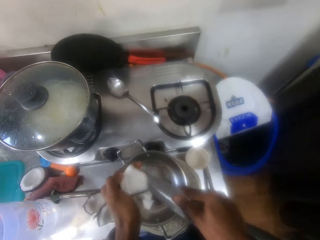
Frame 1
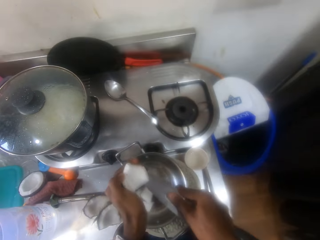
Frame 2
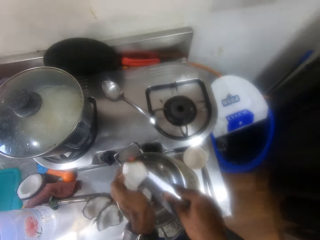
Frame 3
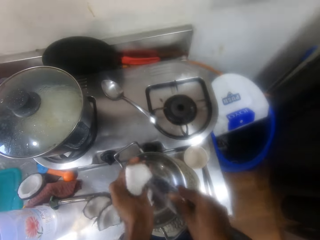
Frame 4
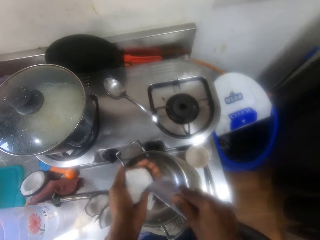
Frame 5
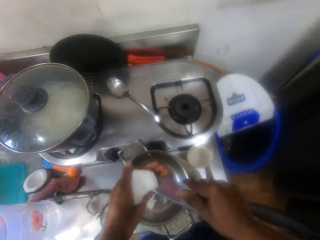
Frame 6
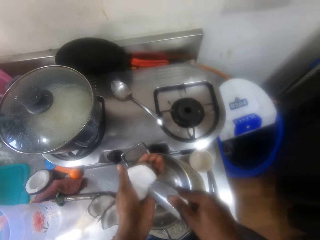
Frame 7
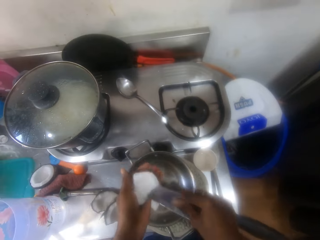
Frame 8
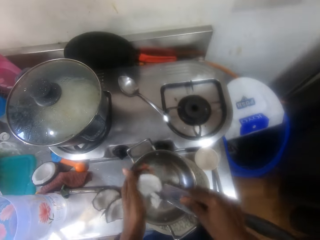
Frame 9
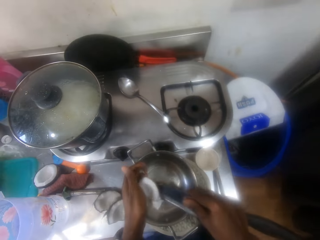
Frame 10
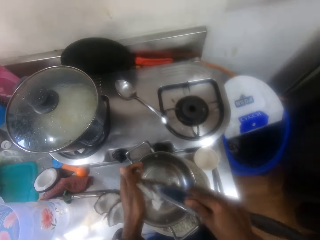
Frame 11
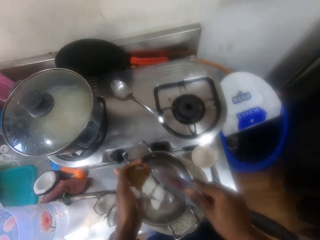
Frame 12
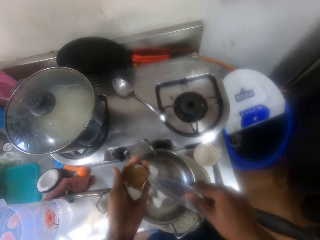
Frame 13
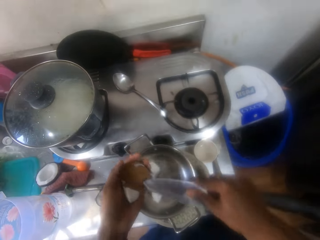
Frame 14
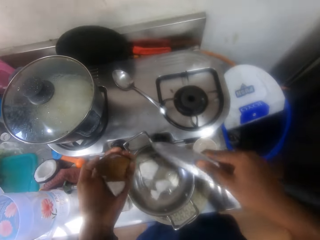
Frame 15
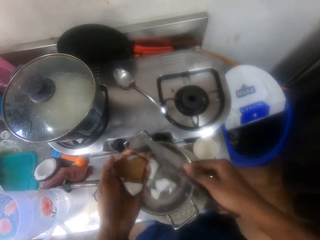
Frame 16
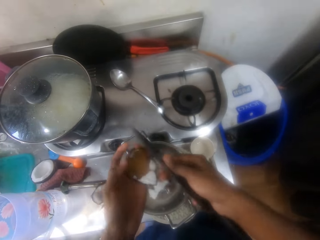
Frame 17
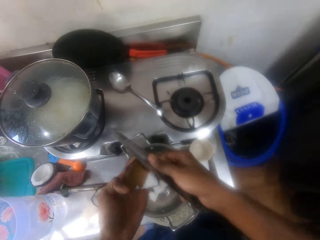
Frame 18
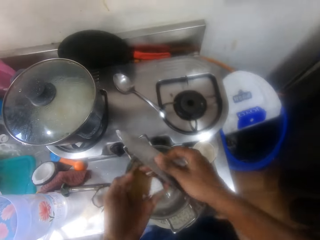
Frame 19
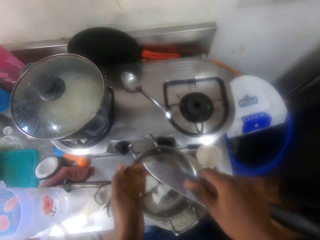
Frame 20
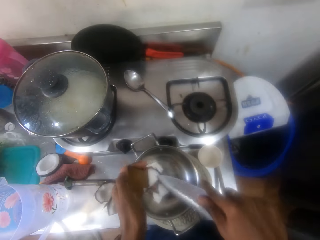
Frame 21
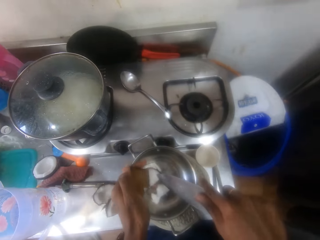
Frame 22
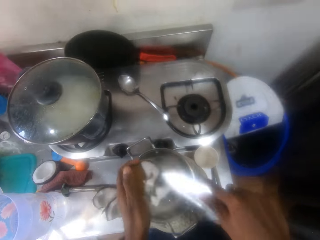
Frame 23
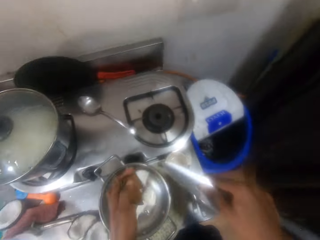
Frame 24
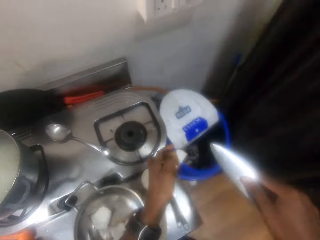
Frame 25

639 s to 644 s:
The camera wearer drops the peeled coconut inside the pan. He turns the coconut. He adjusts the coconut in his hands. He peels the coconut with a knife.

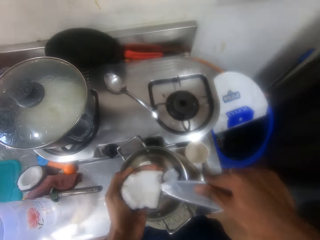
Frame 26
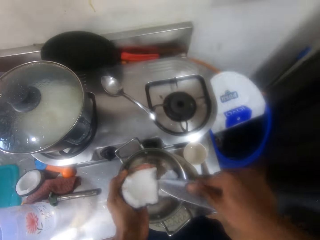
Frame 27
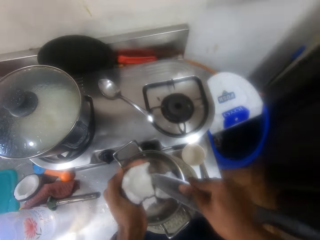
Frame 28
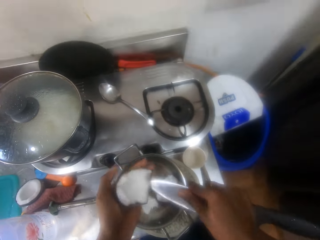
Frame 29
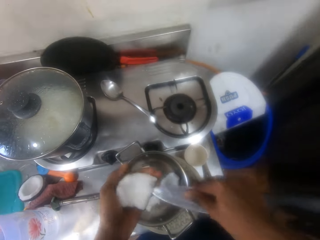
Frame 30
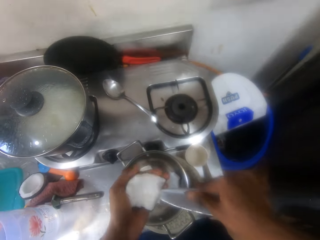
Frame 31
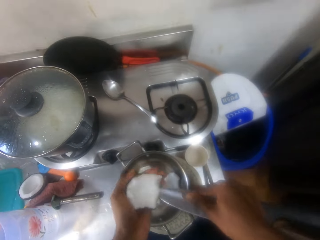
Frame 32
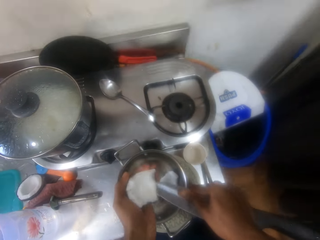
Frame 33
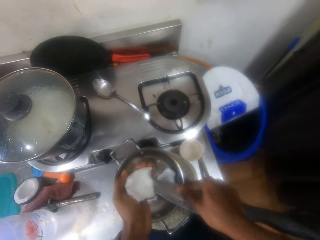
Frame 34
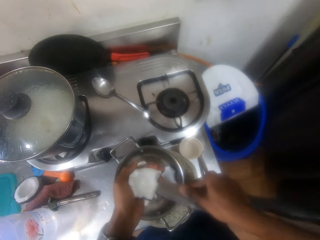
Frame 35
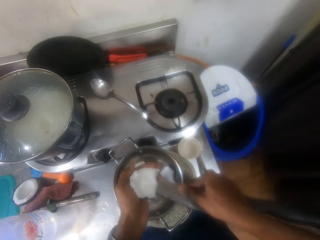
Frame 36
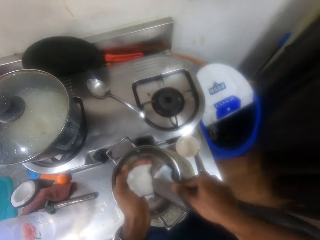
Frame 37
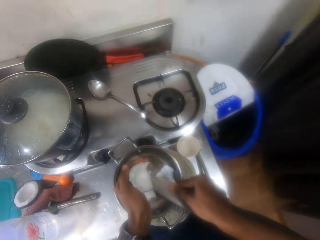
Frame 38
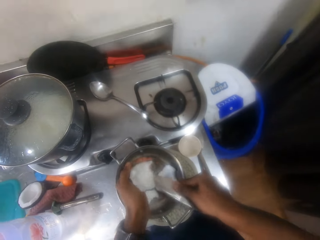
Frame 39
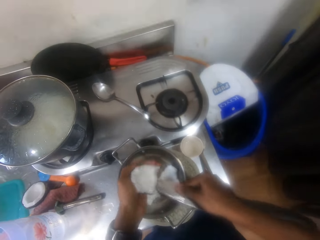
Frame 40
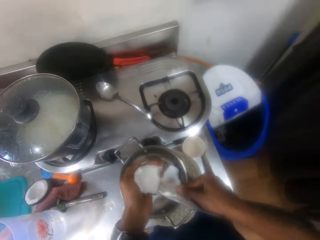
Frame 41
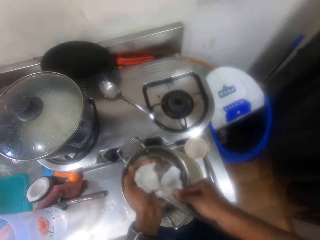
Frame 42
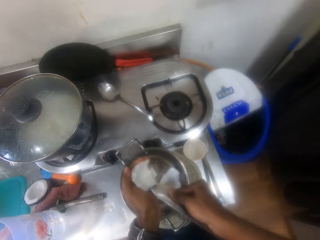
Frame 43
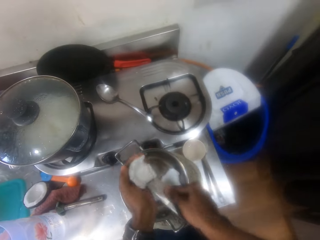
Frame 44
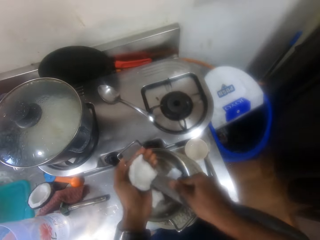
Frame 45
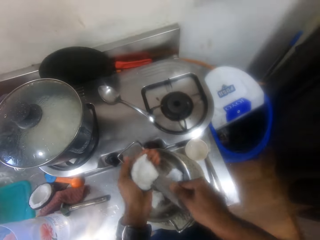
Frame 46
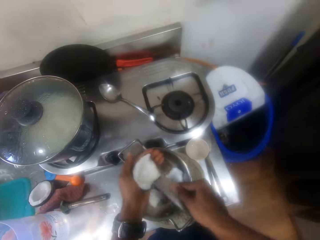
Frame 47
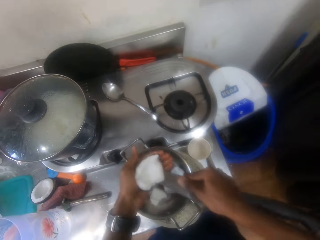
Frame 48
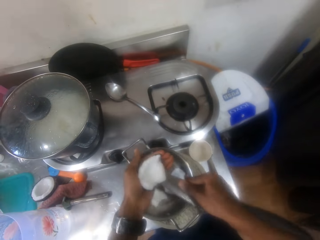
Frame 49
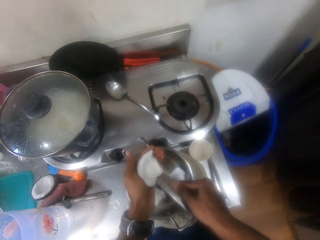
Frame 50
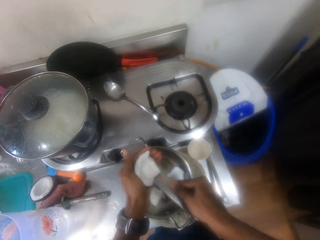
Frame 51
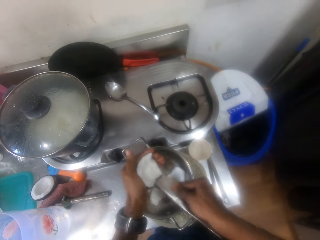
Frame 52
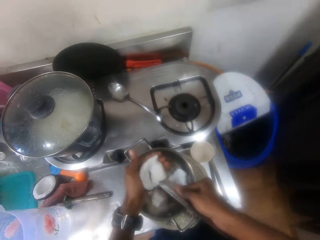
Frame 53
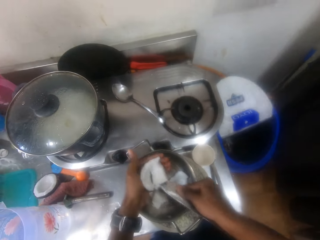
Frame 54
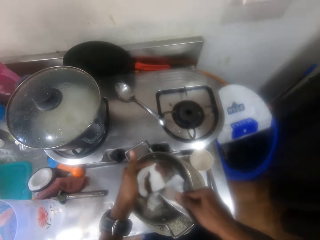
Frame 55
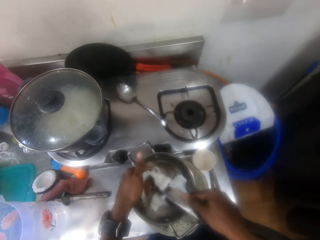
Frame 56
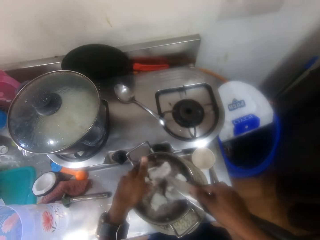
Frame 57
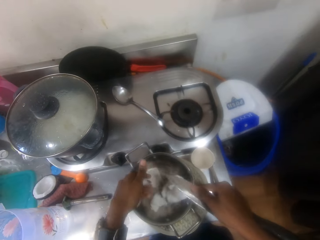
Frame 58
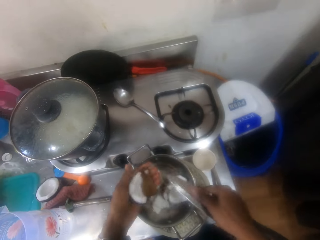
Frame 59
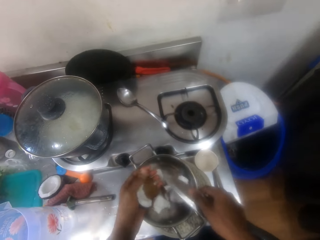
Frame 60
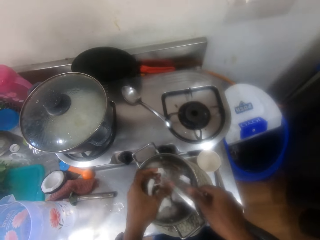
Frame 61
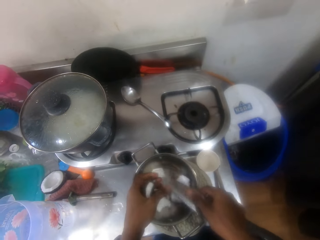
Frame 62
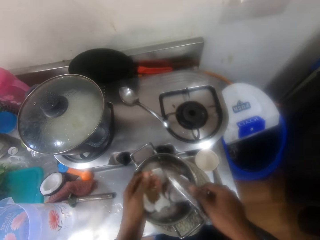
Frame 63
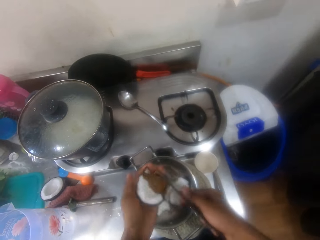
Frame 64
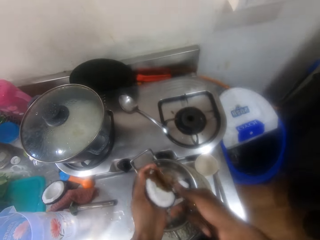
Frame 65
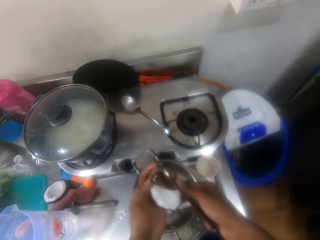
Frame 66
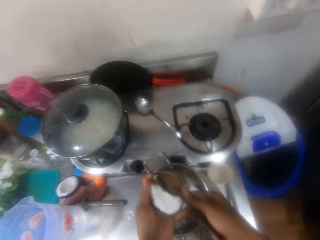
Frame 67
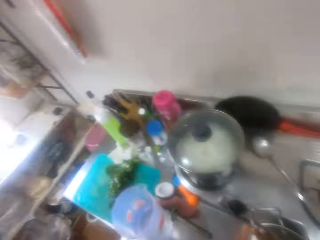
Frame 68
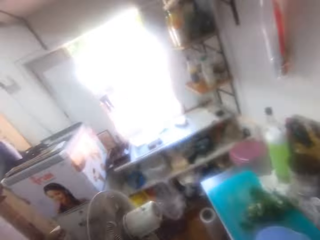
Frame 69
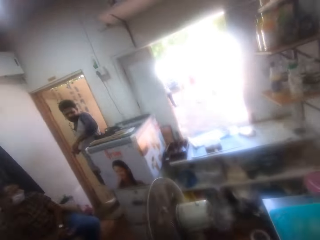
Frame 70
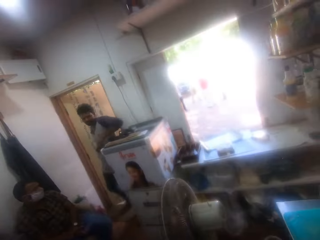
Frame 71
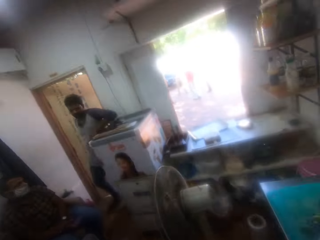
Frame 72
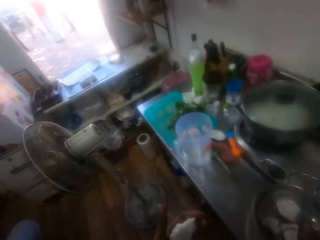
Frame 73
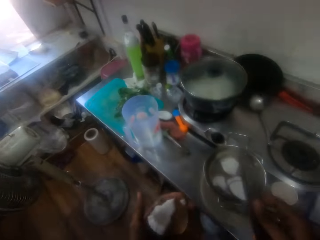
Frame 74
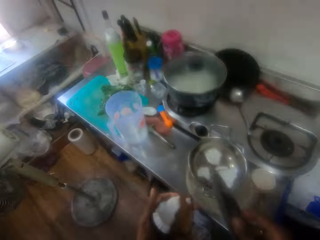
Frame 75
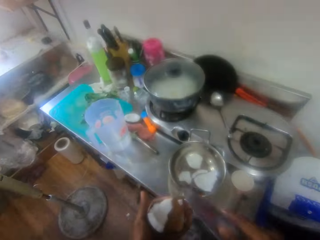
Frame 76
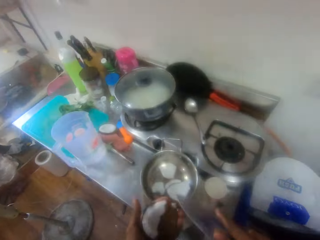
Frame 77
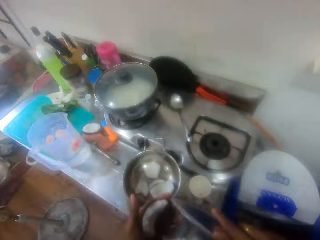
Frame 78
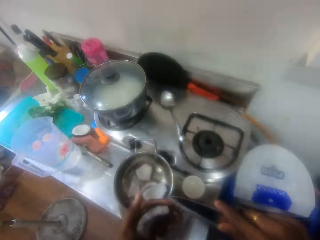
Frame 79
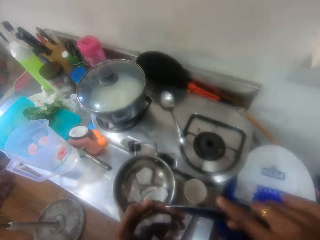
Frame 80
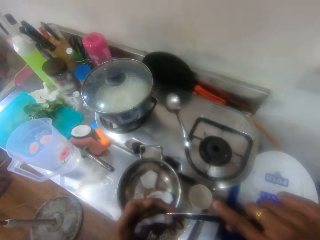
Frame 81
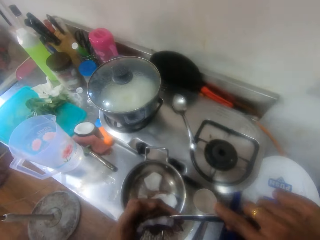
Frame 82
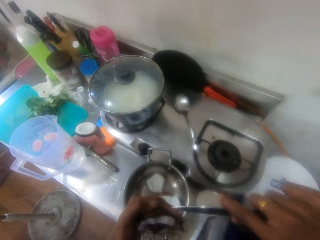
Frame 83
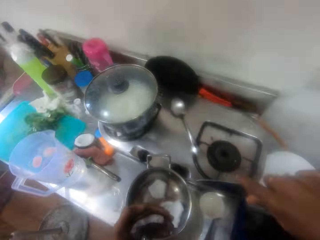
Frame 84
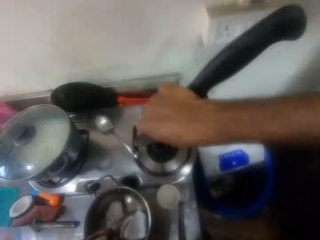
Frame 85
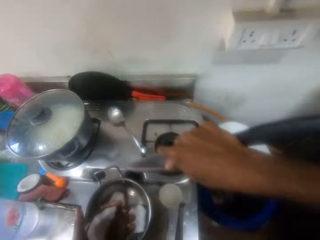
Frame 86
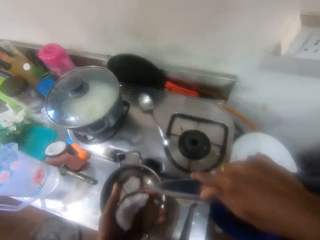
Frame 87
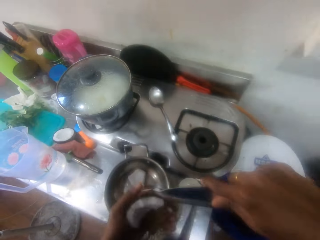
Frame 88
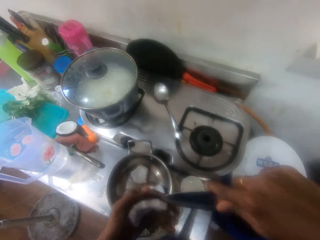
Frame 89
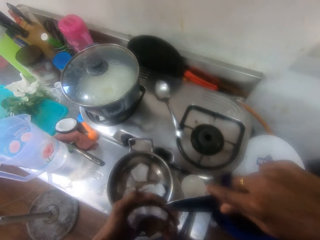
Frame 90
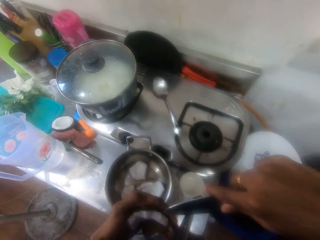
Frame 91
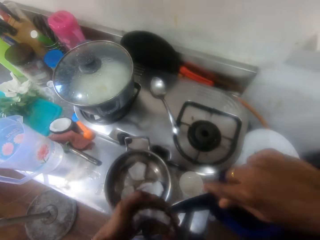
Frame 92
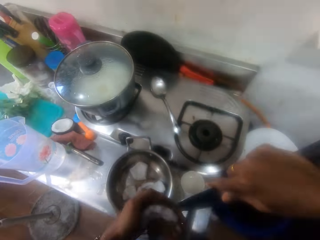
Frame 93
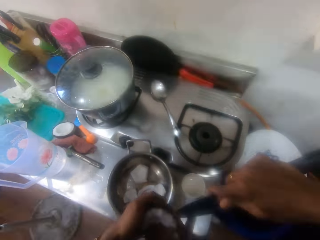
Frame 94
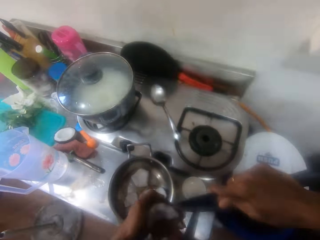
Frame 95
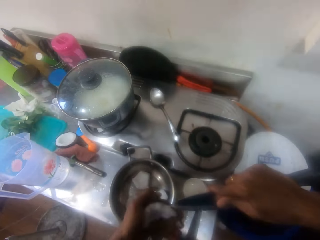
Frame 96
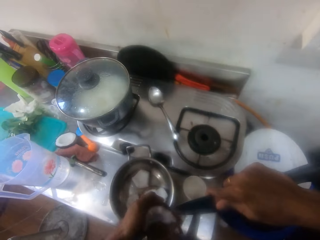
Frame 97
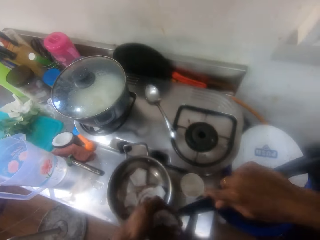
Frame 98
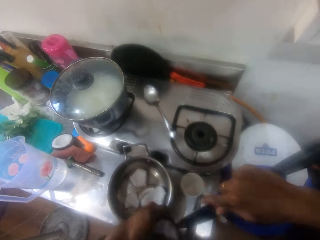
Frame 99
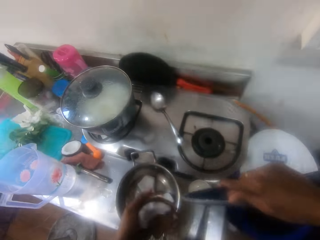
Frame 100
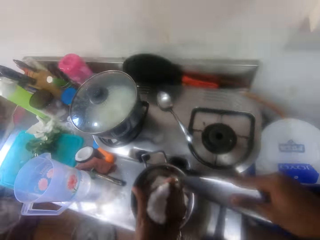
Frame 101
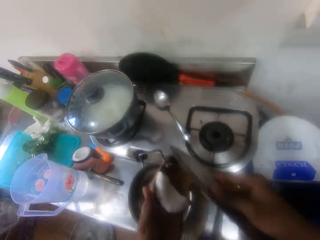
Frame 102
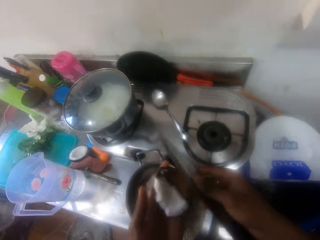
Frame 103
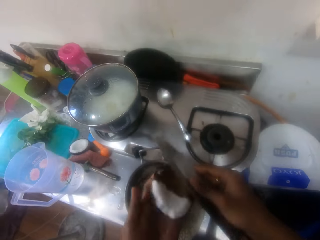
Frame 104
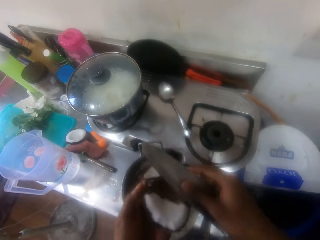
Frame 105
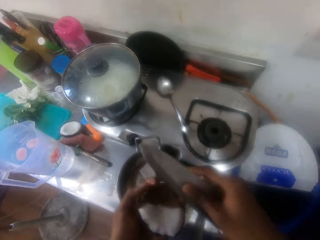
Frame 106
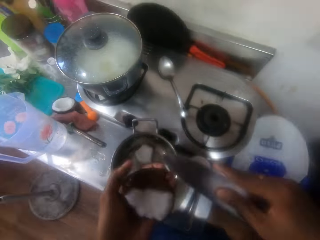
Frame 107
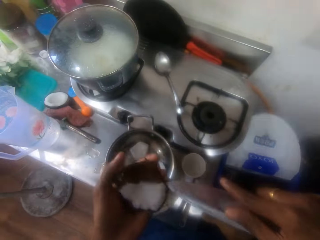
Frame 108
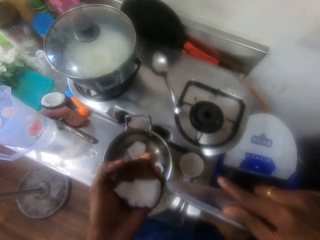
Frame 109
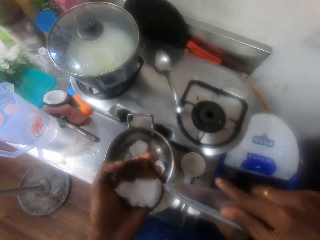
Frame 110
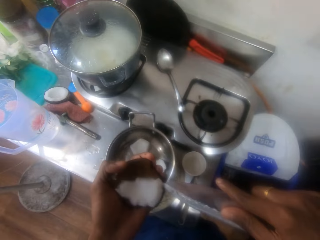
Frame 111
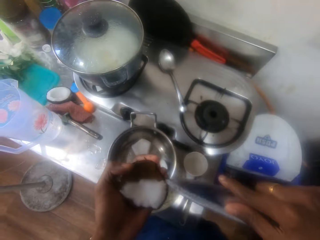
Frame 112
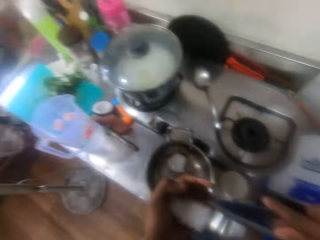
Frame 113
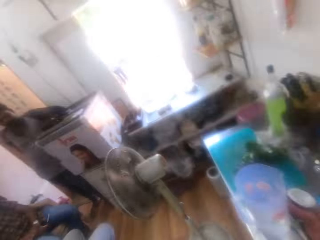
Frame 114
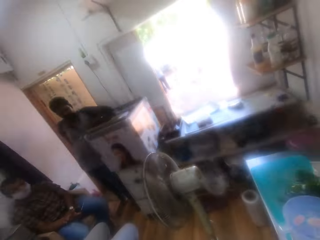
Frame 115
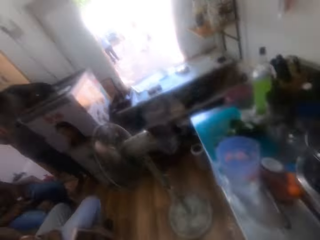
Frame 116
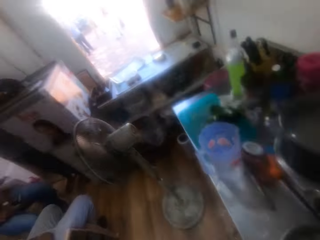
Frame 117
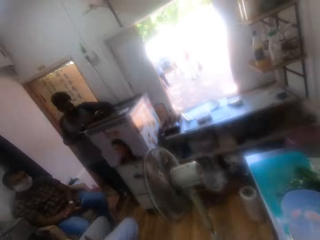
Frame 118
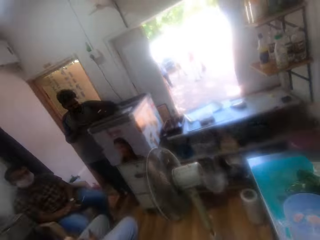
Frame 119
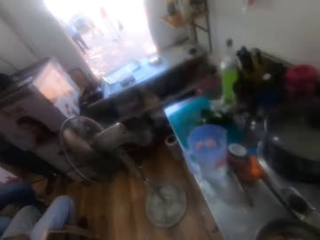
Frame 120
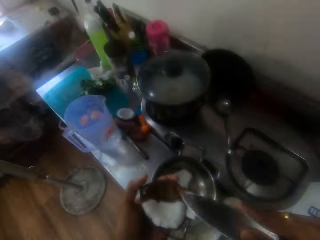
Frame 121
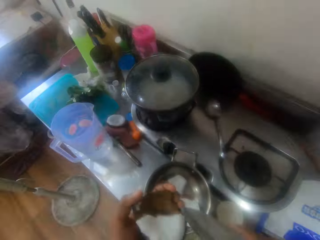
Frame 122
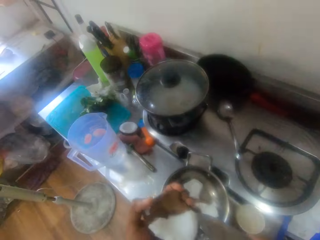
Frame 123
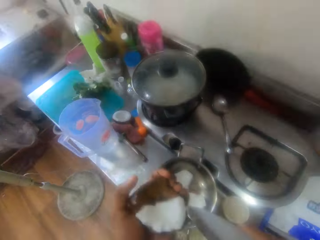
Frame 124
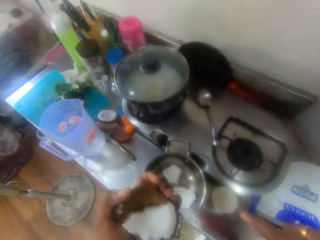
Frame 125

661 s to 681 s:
The camera wearer peels the coconut with a knife. She peels the coconut with the knife again. She interacts with a person. She drops the peeled coconut in the pan. She removes the coconut on the knife. She looks around the kitchen. She turns the coconut. She interacts with the person. She peels the coconut with the knife. She adjusts her hand. She moves the right hand. She peels the coconut with the knife. She adjusts the coconut. She turns the coconut. She peels the coconut with the knife. She looks around the kitchen.
